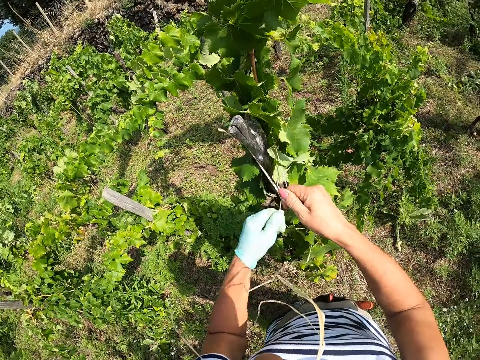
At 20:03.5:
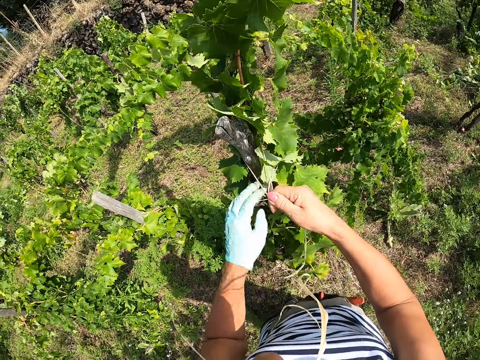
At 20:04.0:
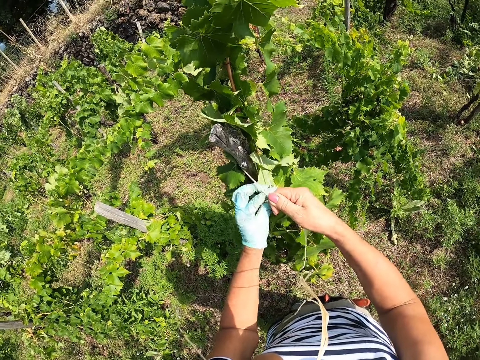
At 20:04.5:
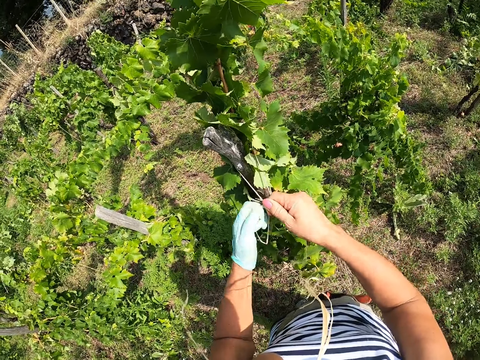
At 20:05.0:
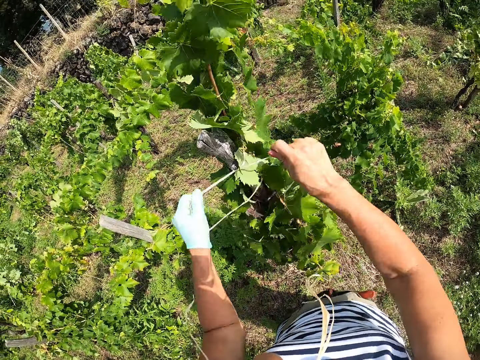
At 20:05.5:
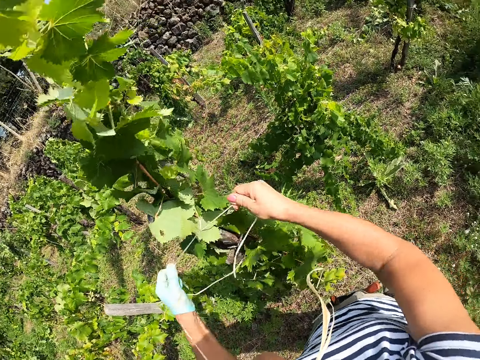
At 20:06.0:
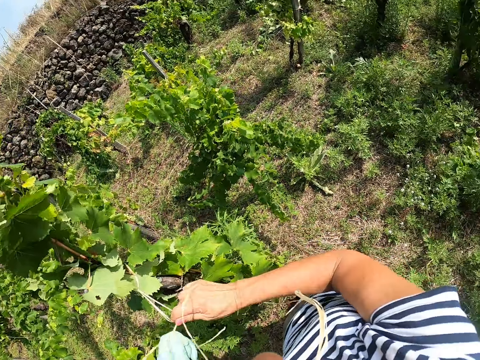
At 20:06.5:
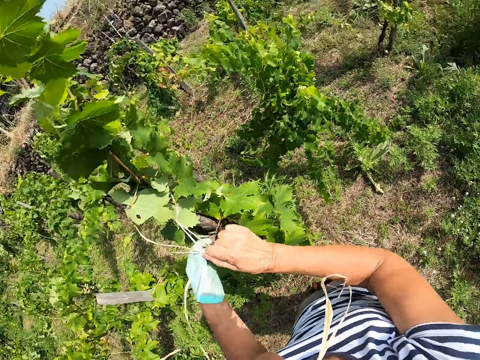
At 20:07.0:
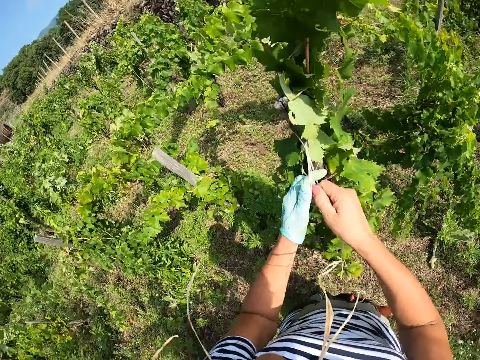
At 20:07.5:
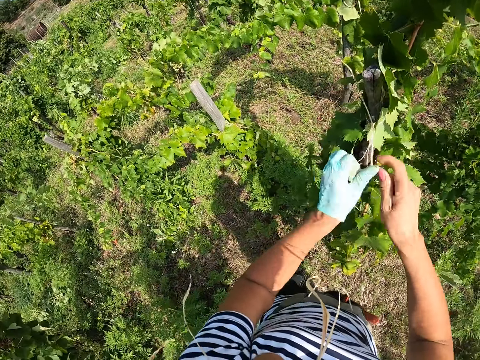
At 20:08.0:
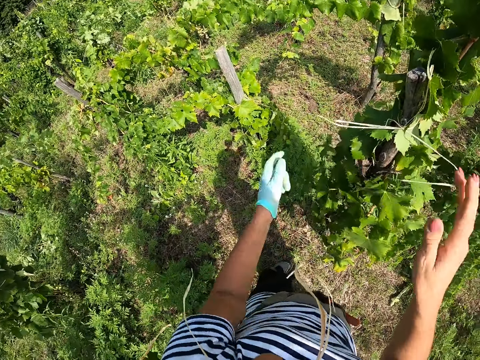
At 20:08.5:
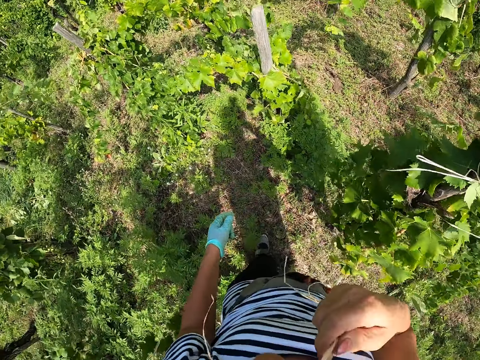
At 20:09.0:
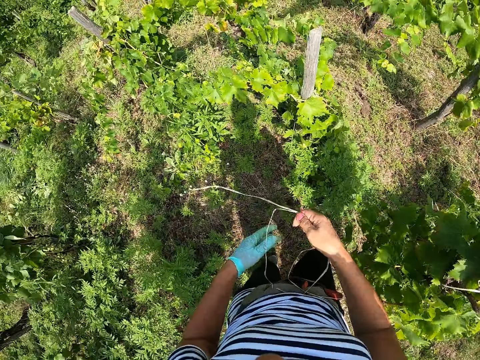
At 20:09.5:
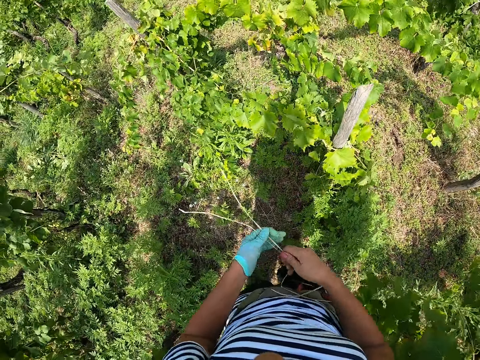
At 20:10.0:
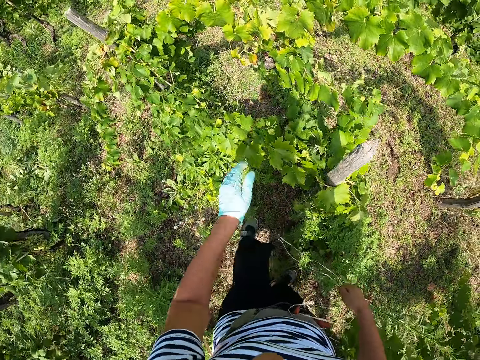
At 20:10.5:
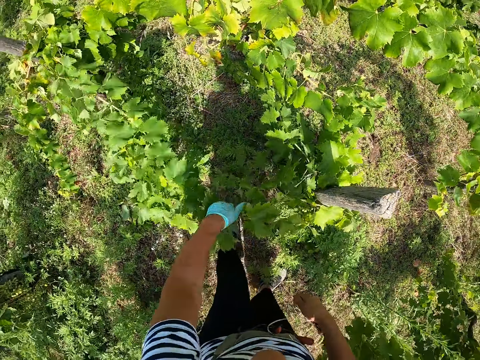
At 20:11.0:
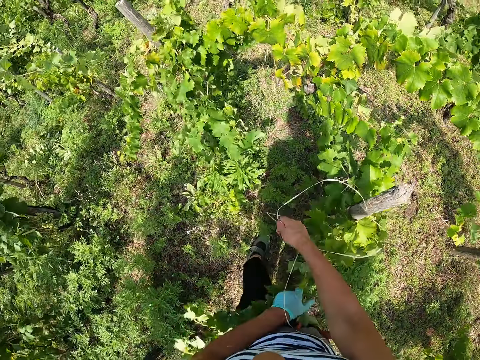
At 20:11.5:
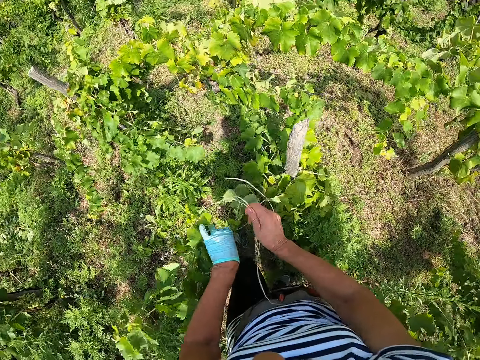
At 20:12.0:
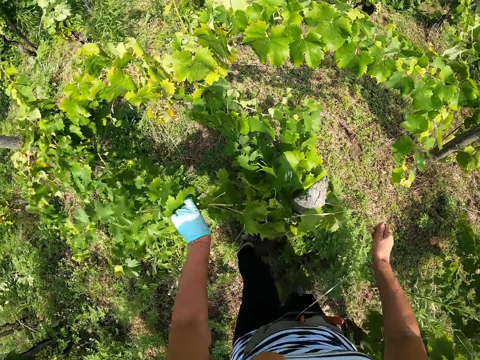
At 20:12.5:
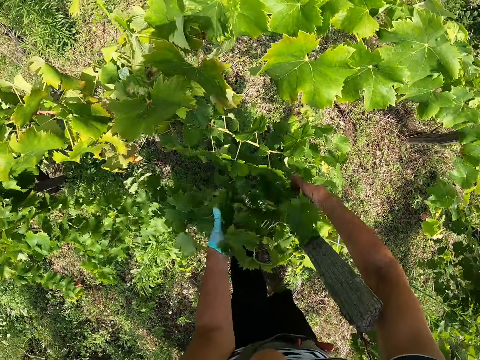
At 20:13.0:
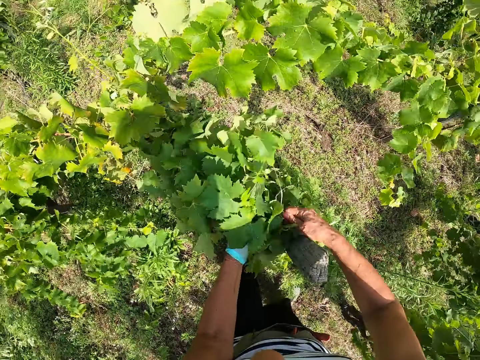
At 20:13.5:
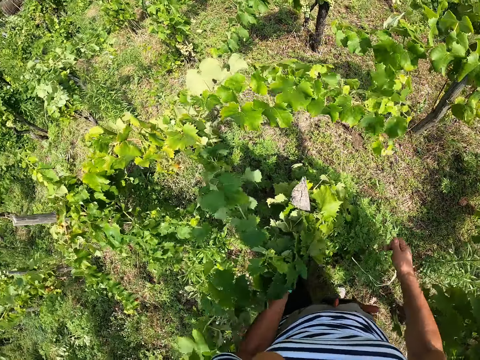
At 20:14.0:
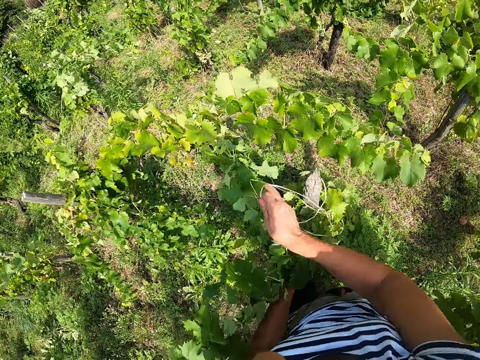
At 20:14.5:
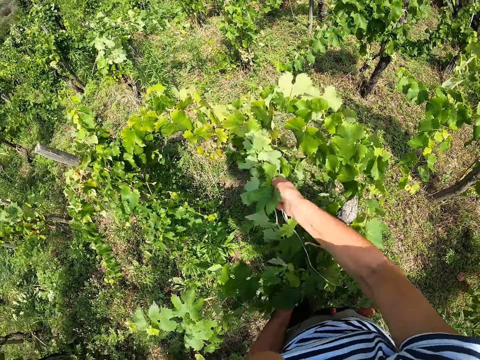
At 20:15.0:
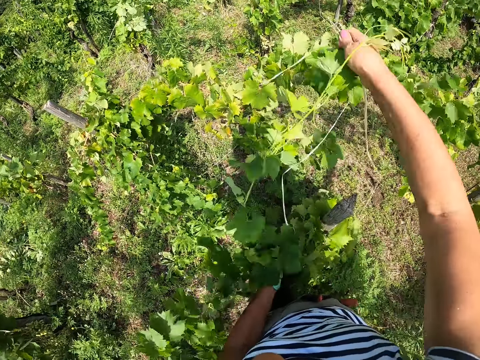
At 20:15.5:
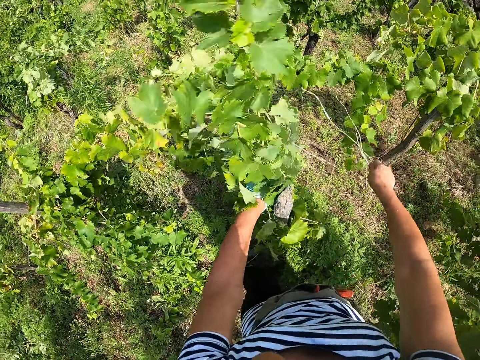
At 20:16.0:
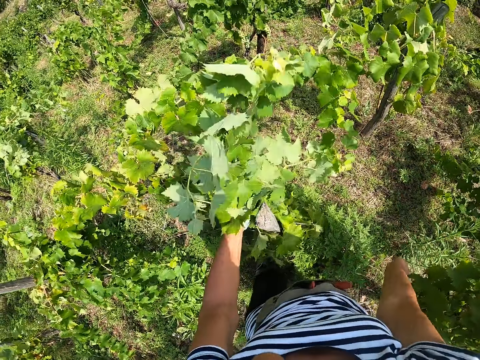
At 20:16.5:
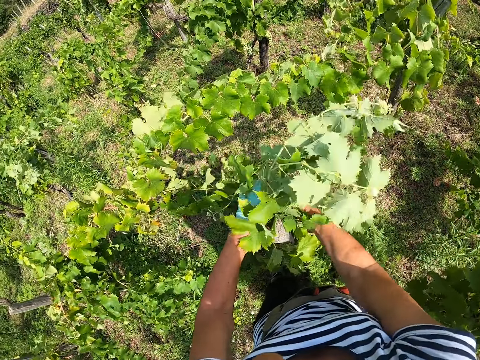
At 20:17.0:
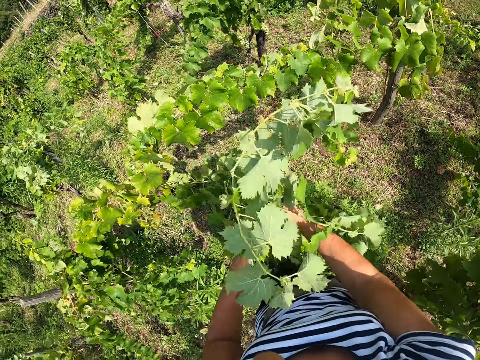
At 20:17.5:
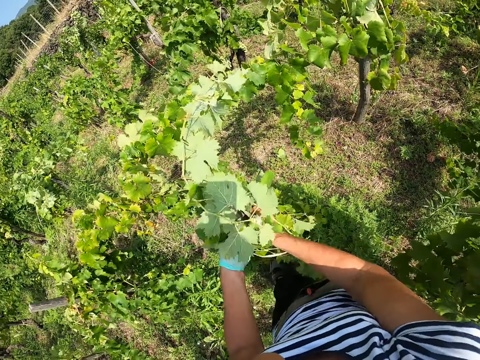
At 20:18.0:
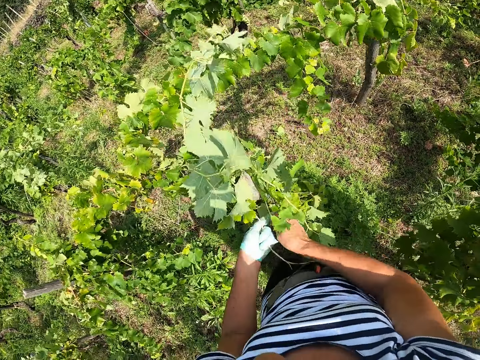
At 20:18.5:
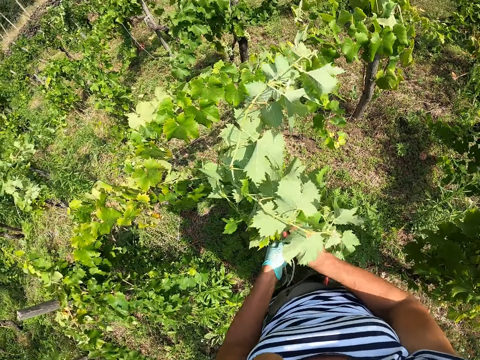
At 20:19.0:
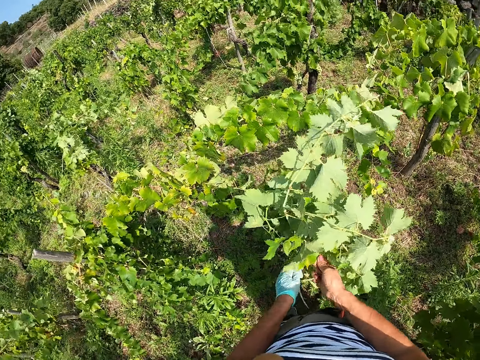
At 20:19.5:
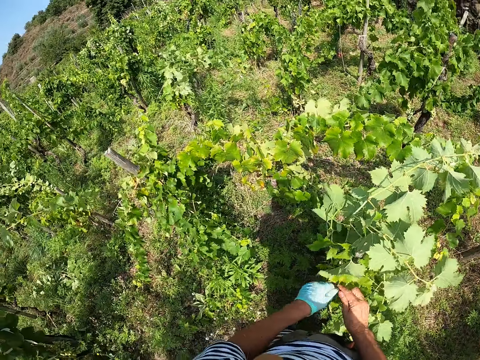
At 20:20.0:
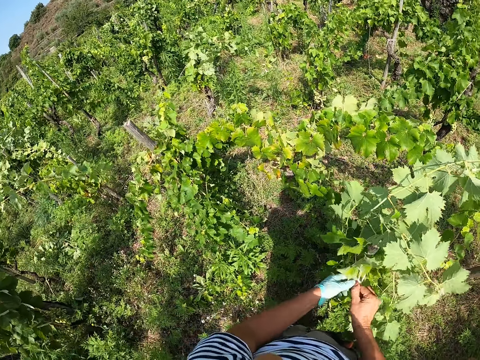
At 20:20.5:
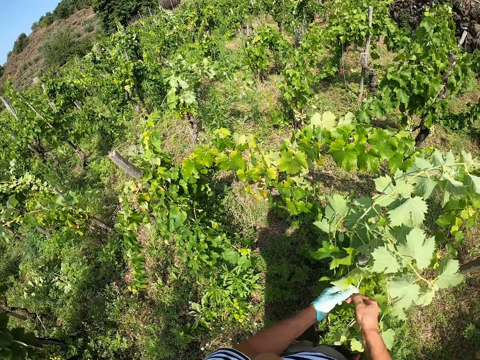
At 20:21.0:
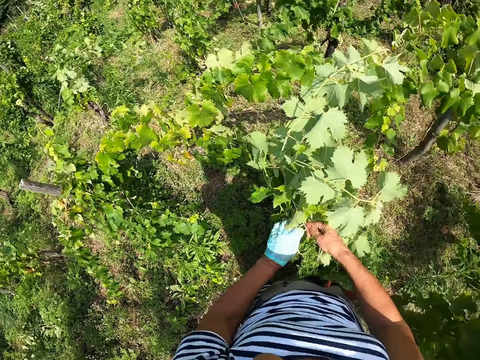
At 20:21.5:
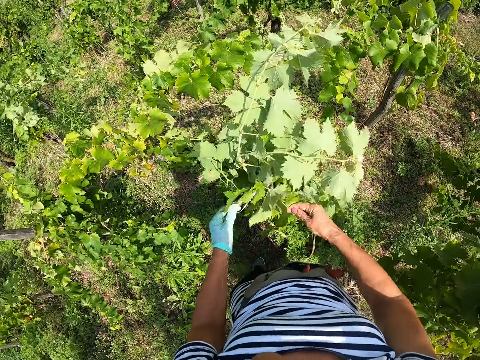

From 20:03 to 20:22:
The camera wearer moves. He removes the rope from his mouth. He ties a plant to a support. He holds the vegetable leaf in his hand. He ties the vegetable leaf with the rope to the stake. He ties it again.

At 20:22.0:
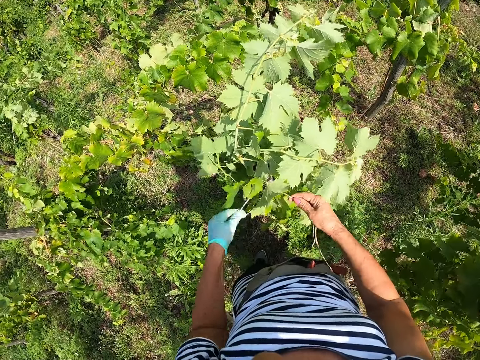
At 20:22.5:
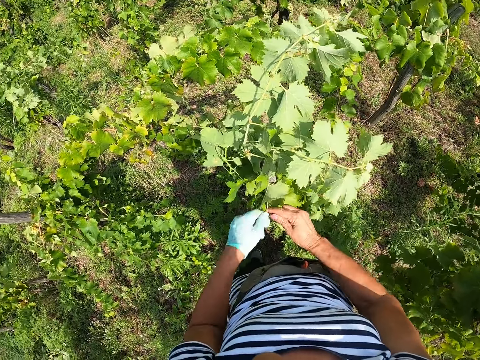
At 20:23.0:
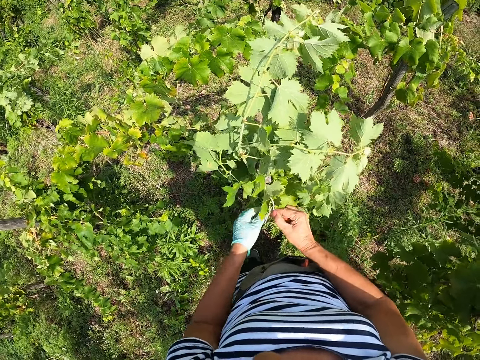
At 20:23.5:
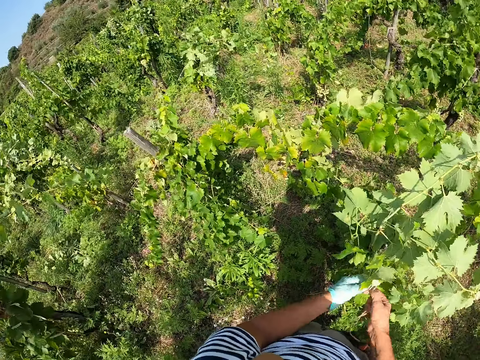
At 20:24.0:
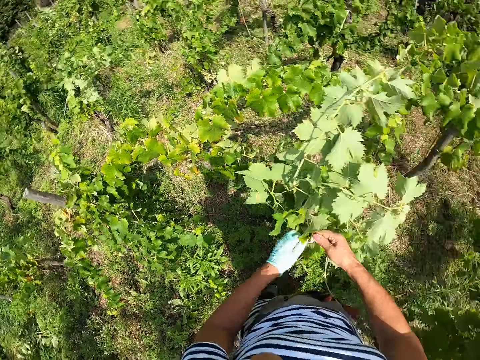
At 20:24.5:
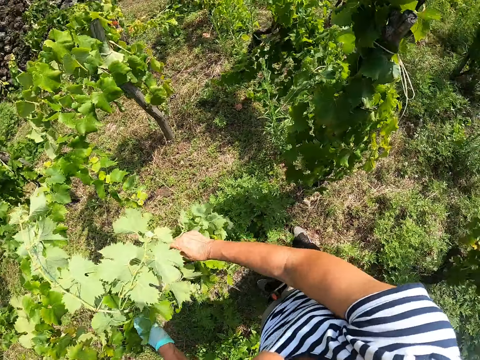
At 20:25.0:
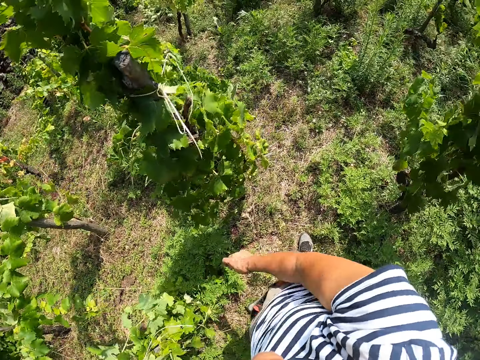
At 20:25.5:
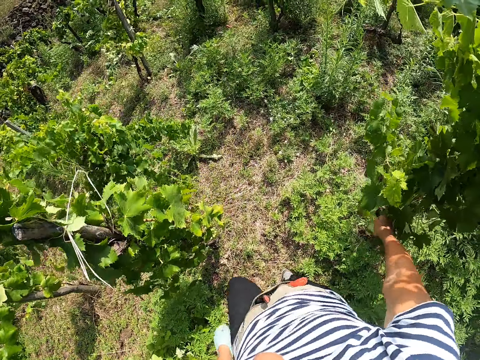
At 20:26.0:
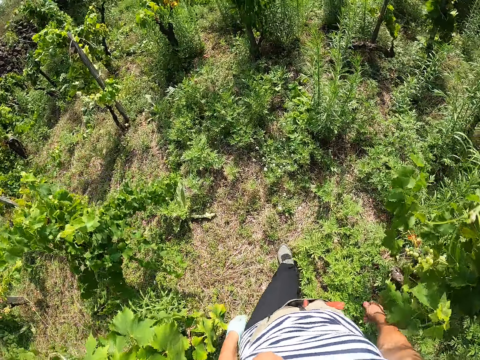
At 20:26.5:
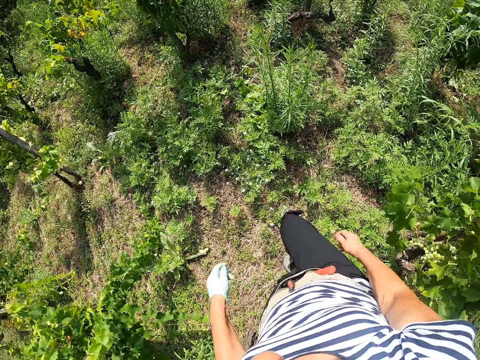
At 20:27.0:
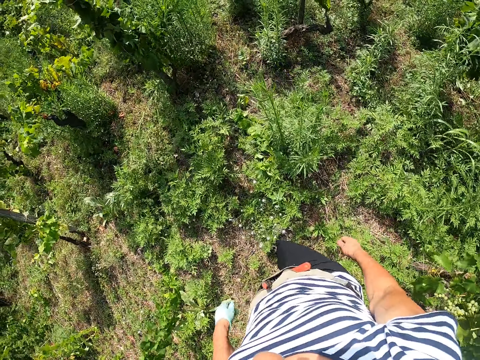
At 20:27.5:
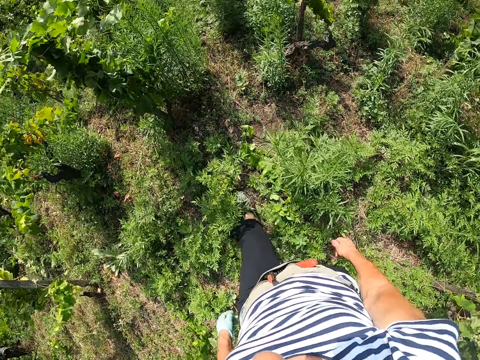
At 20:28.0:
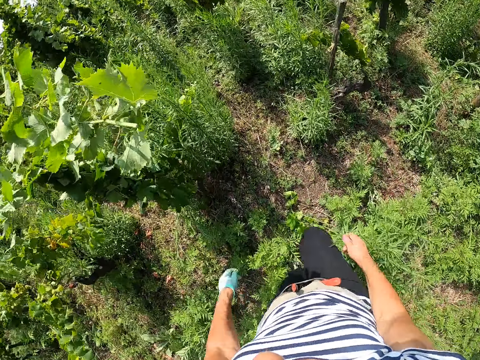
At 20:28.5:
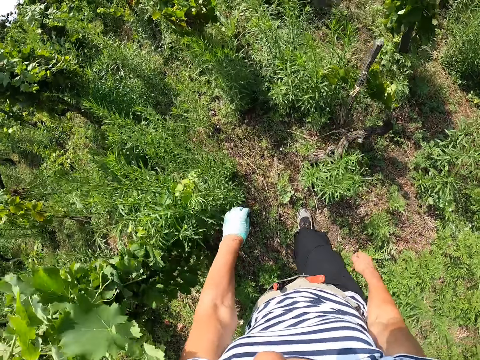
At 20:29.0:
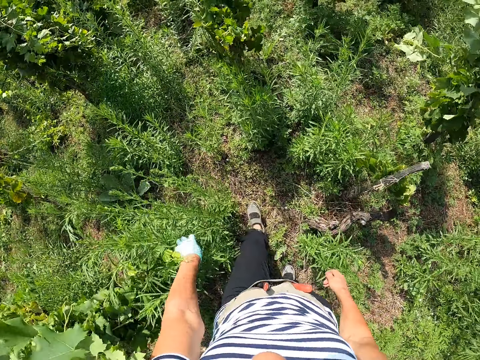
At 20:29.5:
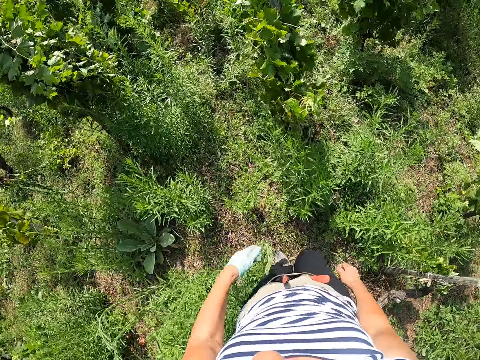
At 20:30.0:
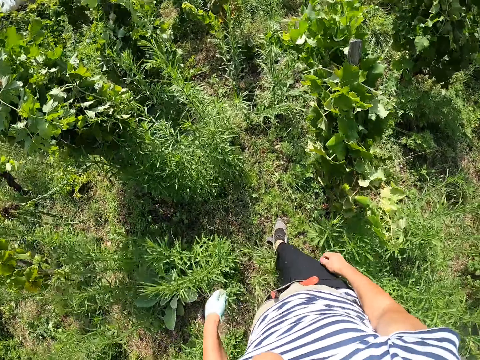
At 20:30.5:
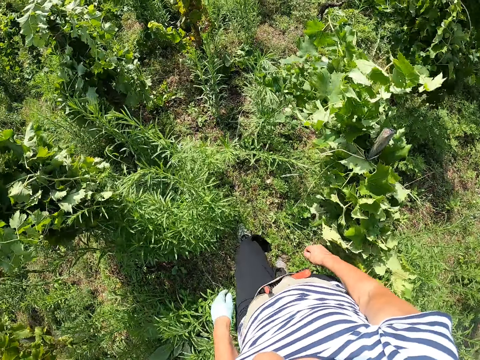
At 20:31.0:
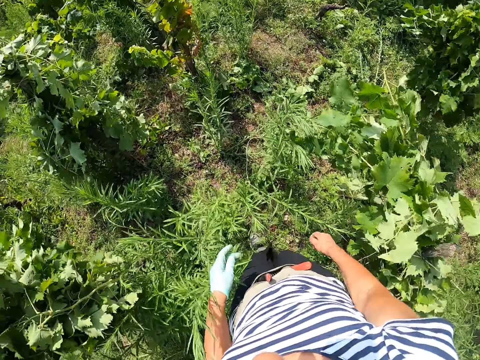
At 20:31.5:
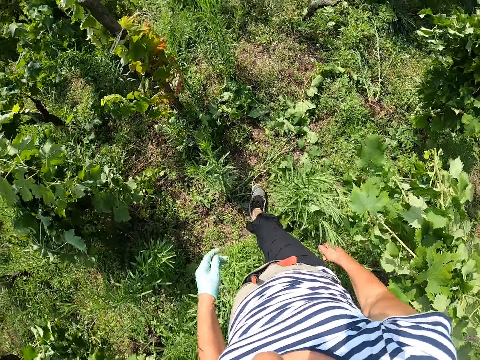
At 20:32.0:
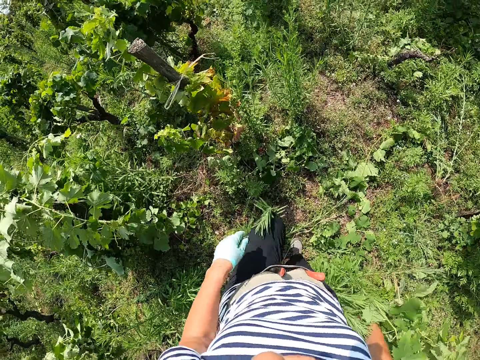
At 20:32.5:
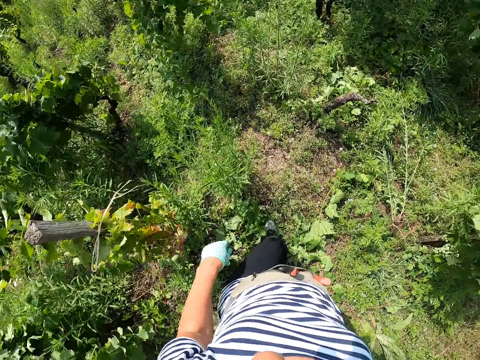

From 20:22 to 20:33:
The camera wearer moves. They walk on the vegetable farmland. They touch the vegetable leaf.
